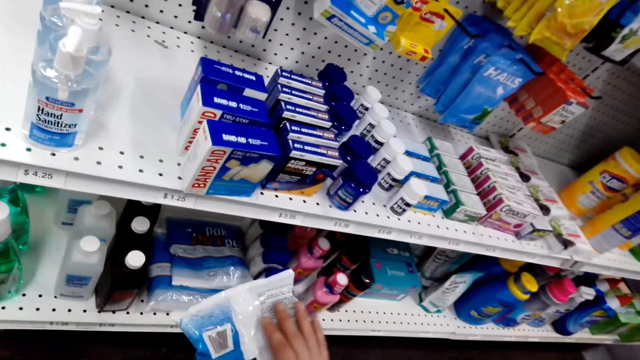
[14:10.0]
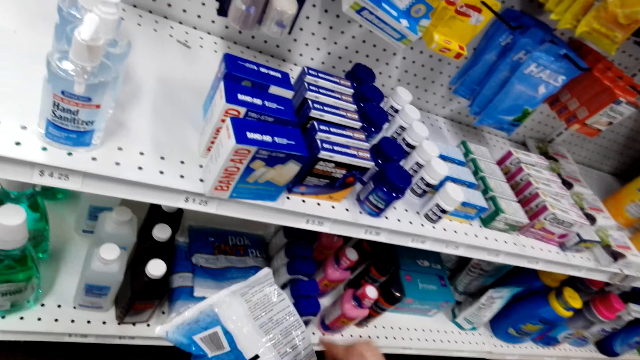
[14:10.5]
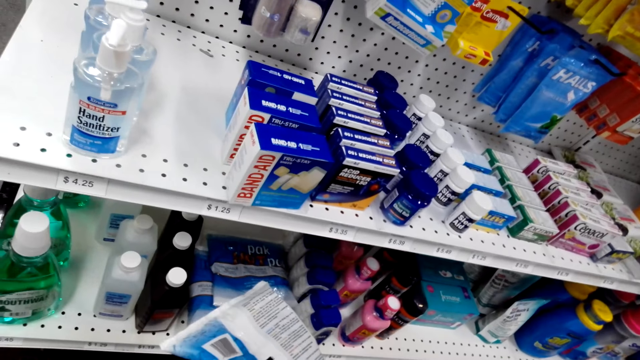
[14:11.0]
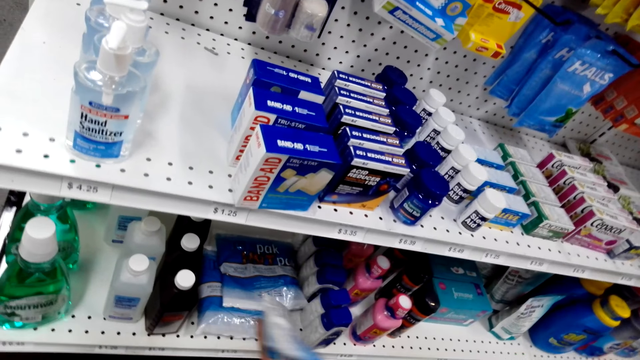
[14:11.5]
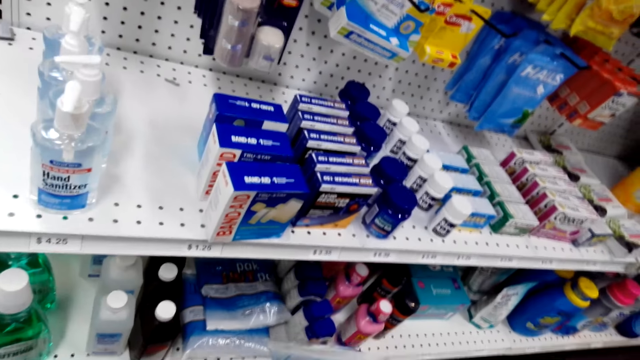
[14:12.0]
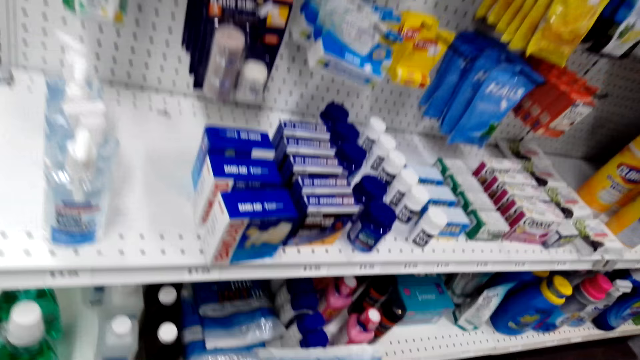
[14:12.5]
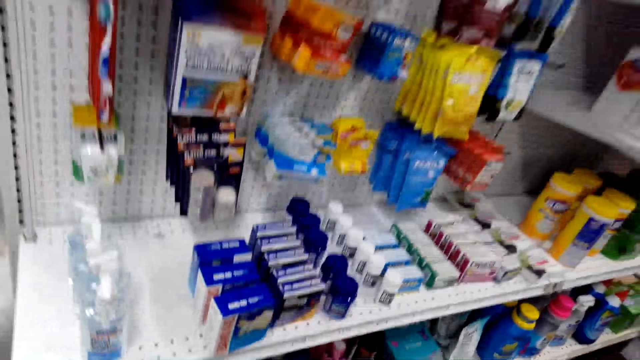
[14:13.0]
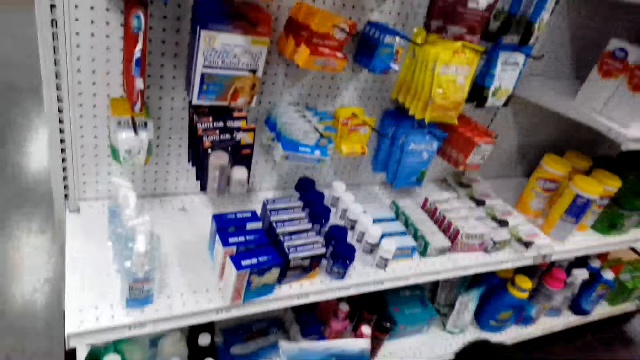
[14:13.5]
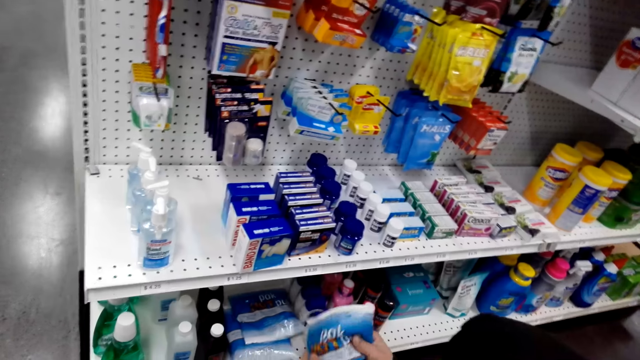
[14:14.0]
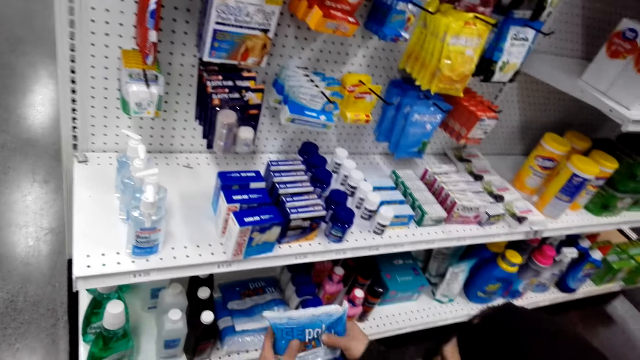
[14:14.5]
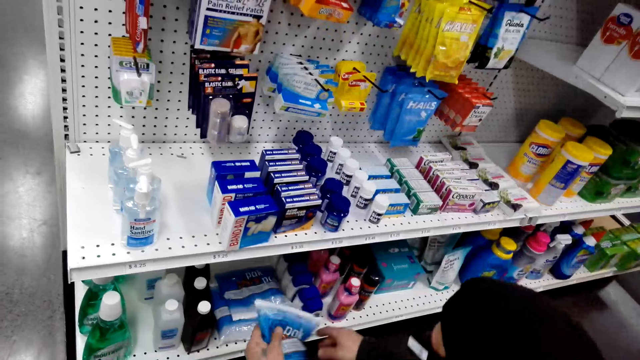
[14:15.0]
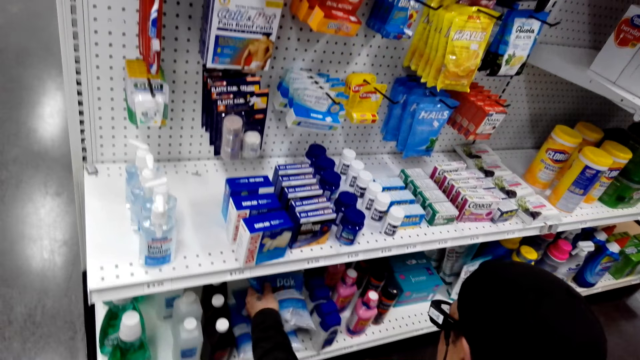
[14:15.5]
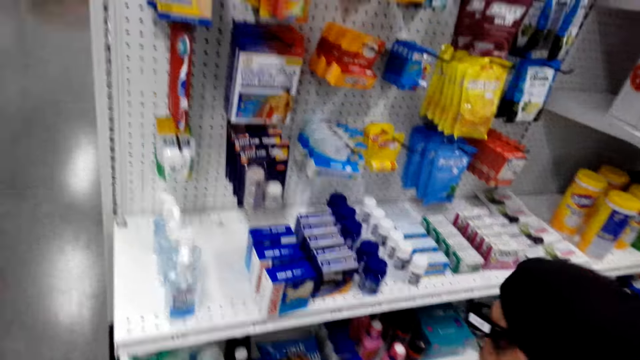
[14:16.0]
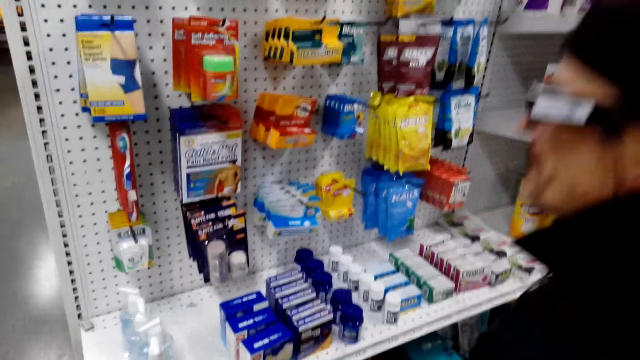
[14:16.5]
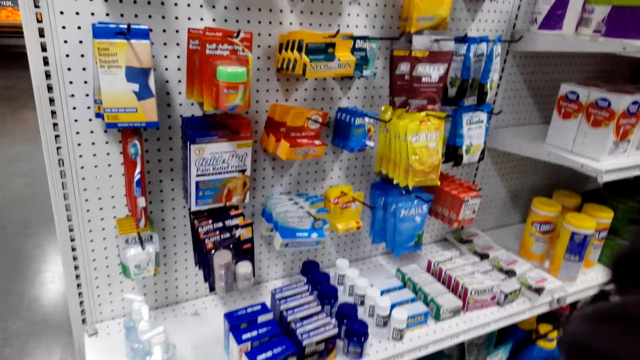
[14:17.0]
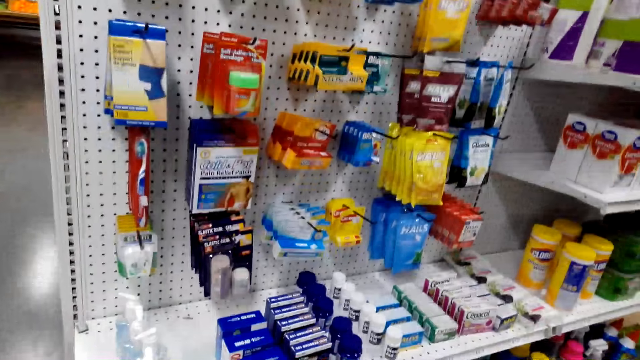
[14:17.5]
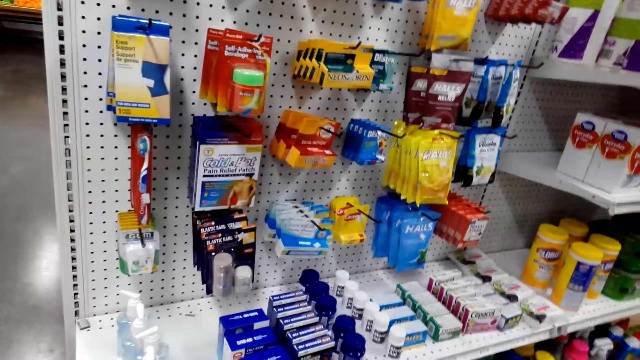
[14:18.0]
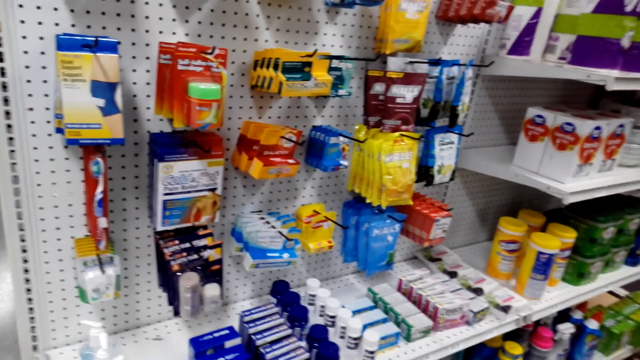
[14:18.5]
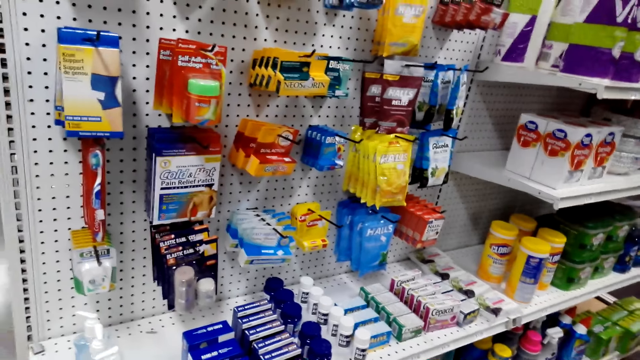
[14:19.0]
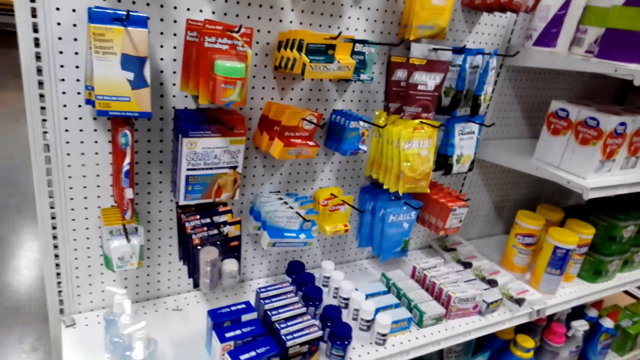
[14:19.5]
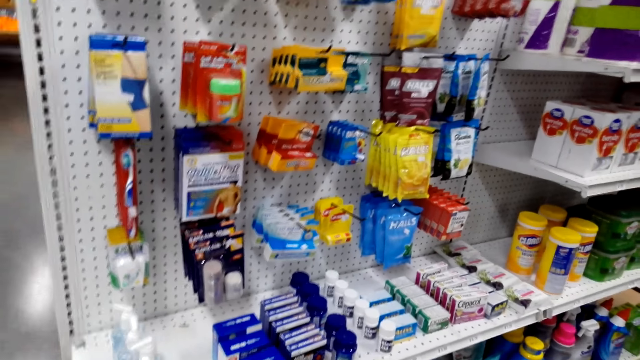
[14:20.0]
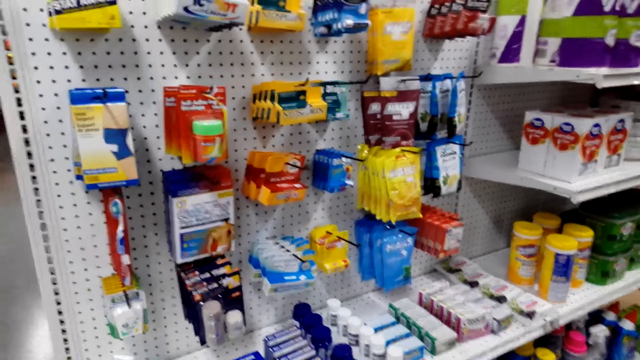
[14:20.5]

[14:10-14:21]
A man turns a pack. The man puts a packet in a supermarket shelving, drops the pack and stands up.

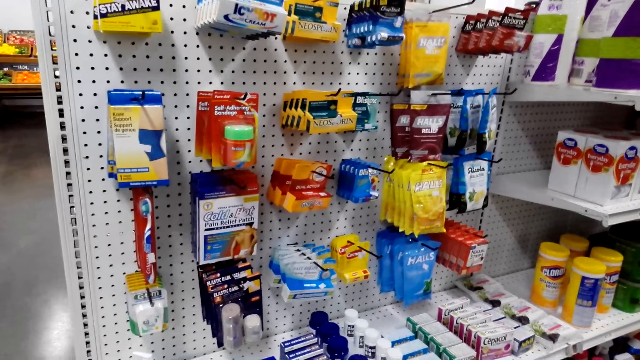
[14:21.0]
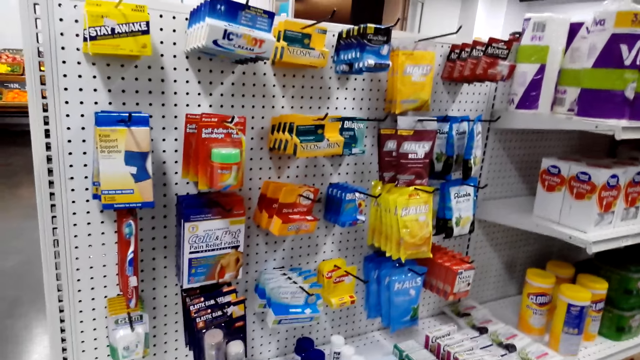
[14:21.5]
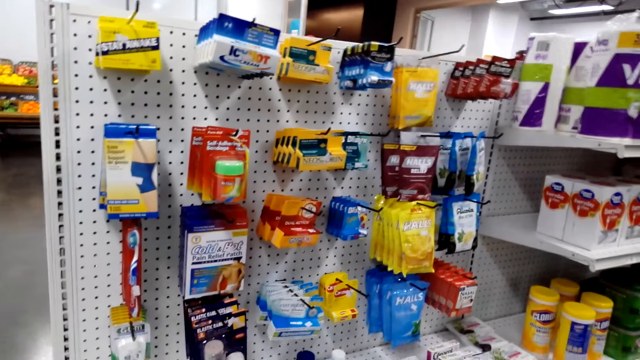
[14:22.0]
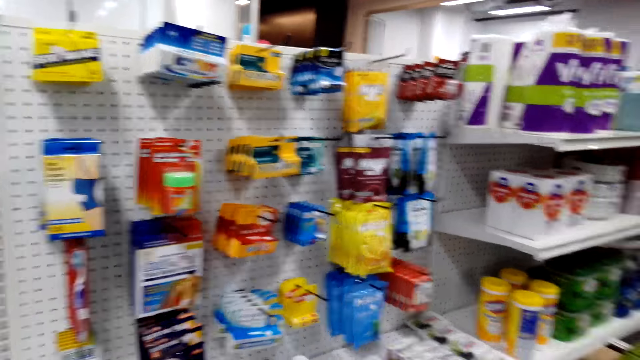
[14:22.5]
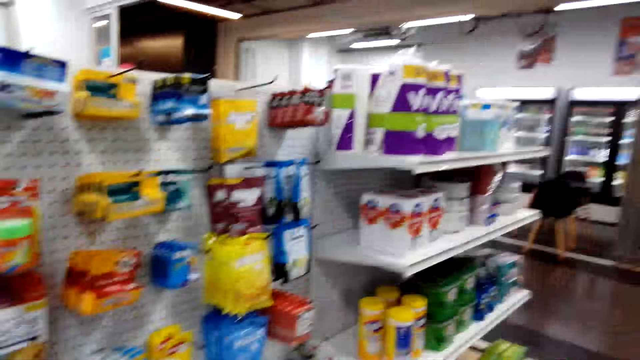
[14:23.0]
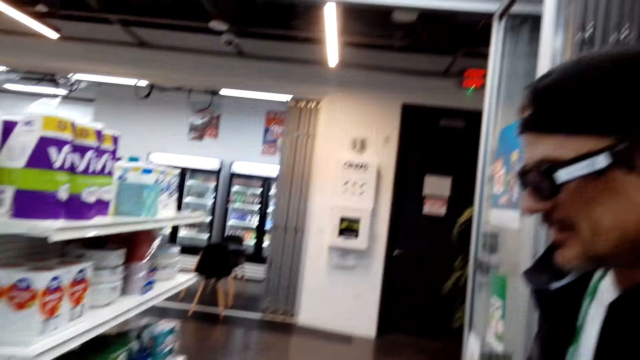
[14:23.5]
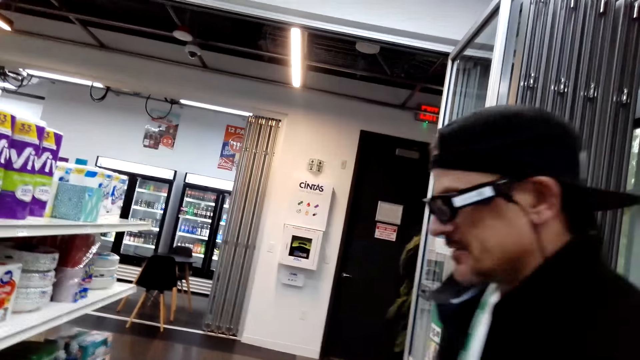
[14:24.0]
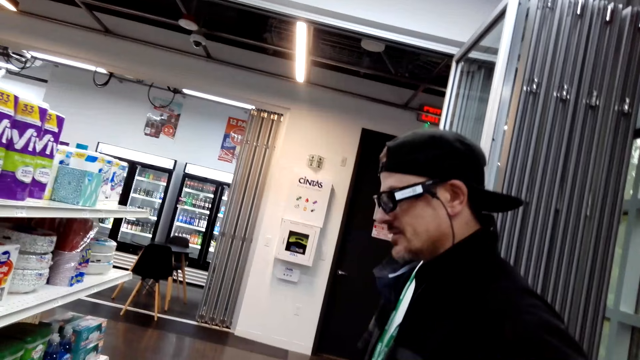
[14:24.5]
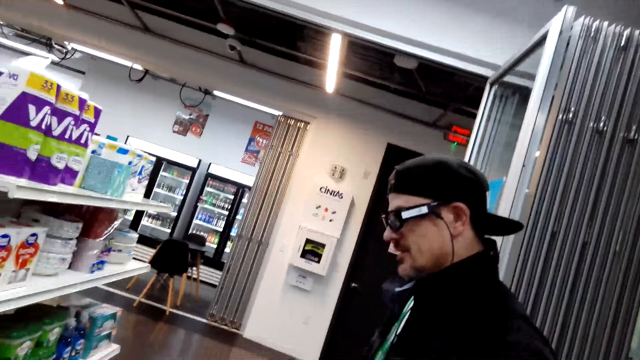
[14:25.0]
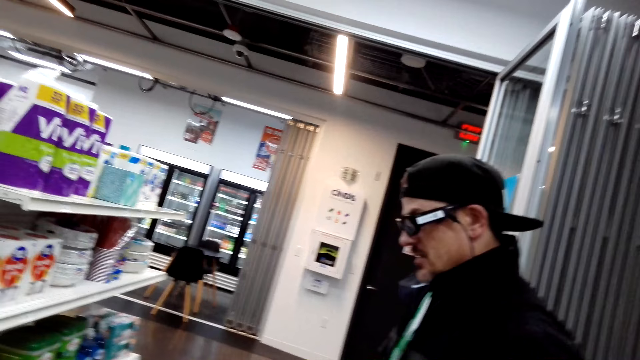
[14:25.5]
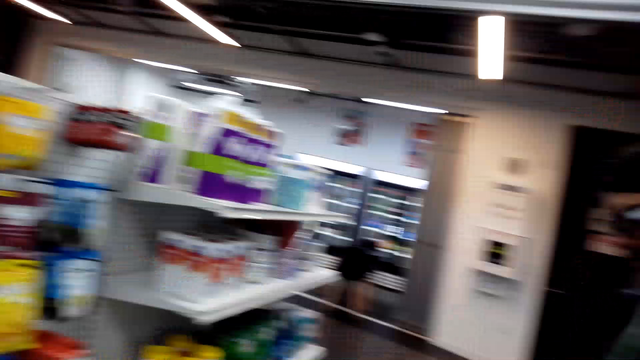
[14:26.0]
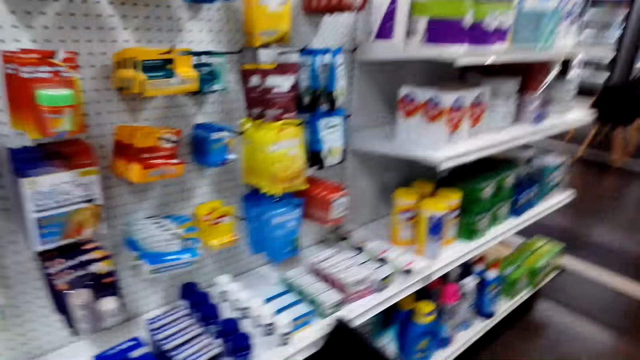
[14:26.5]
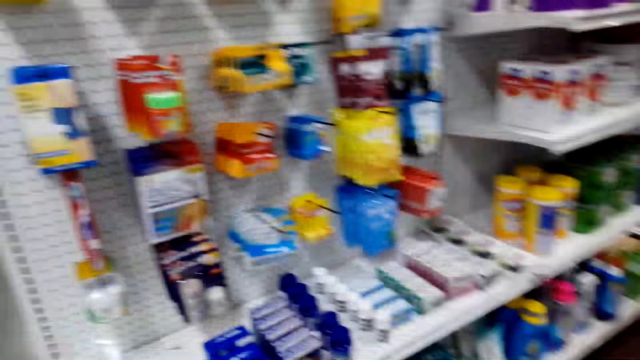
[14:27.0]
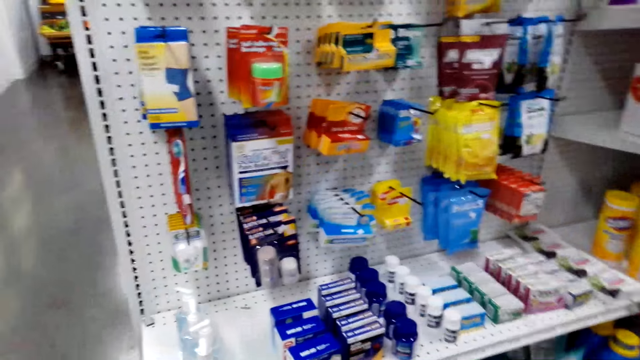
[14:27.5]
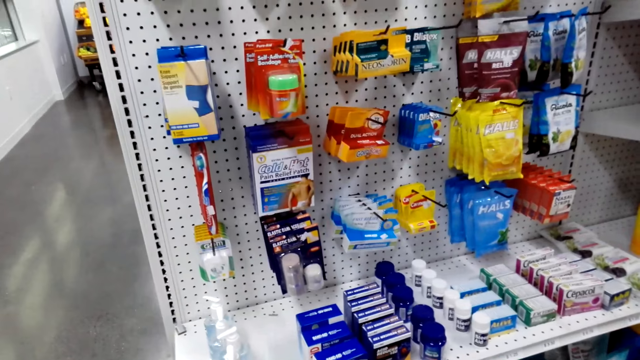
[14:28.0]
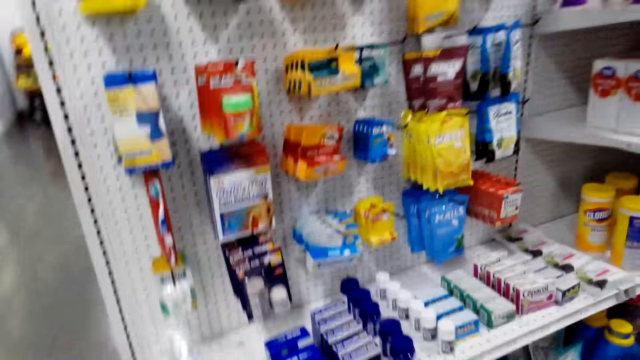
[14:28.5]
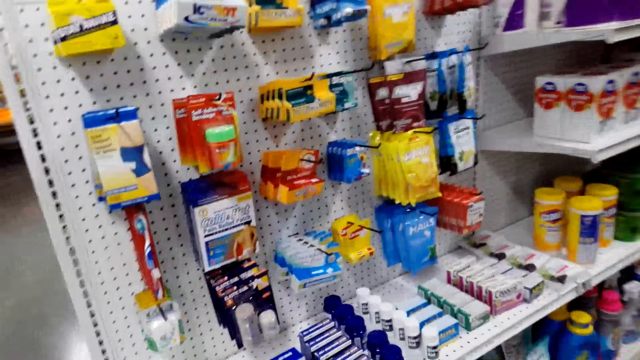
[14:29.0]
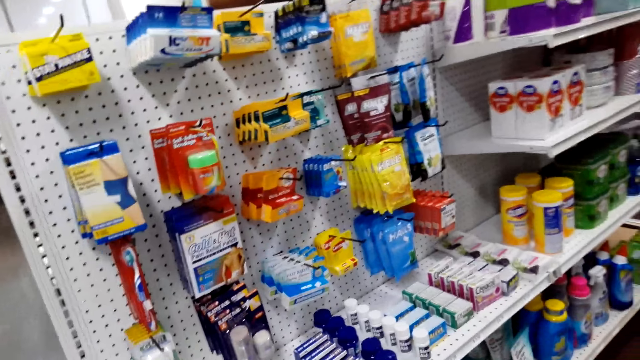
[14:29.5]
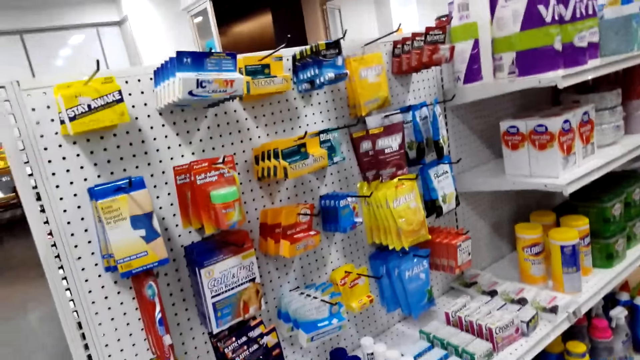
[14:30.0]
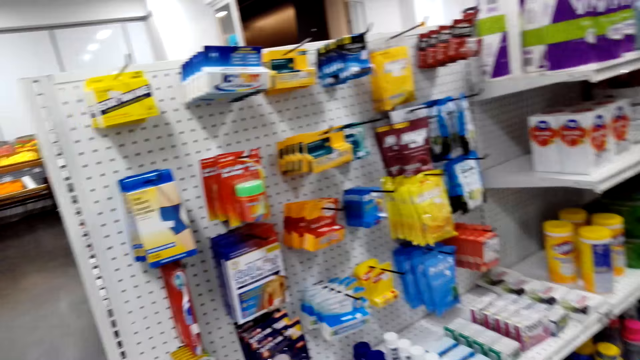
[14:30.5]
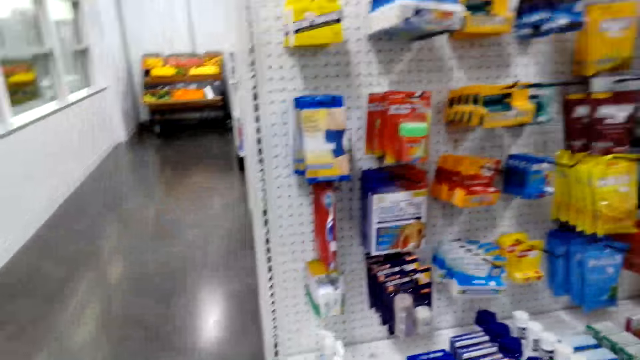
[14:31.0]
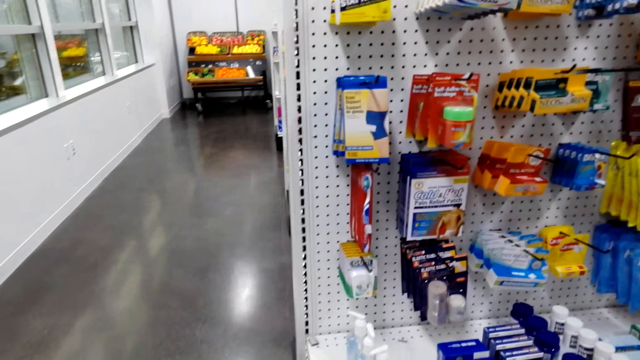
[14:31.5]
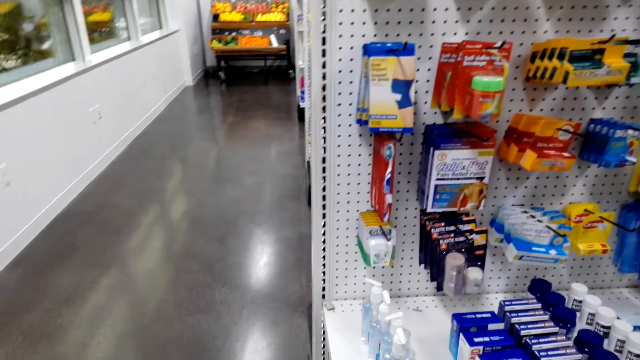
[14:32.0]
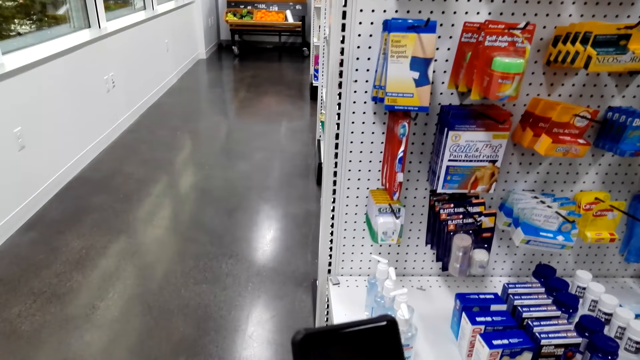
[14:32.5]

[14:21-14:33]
The camera wearer looks around in the supermarket. They look around again.
